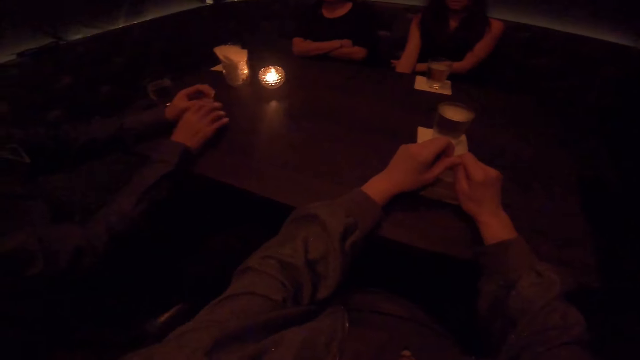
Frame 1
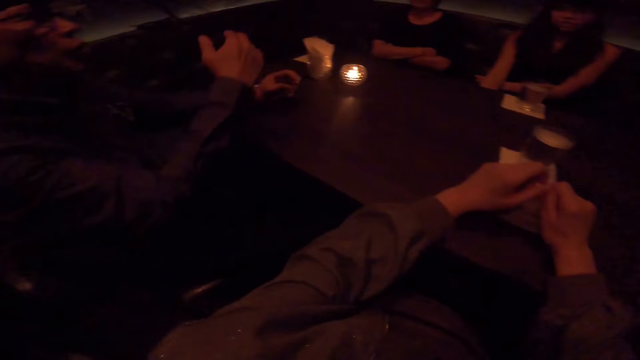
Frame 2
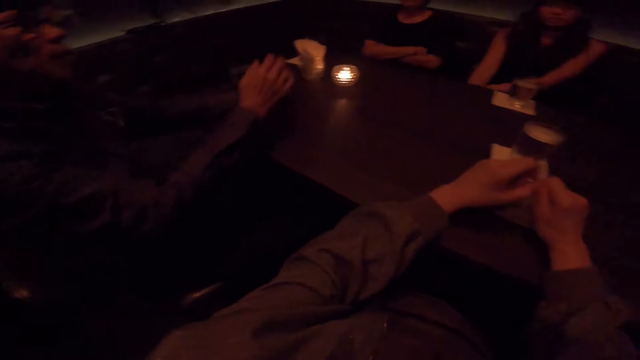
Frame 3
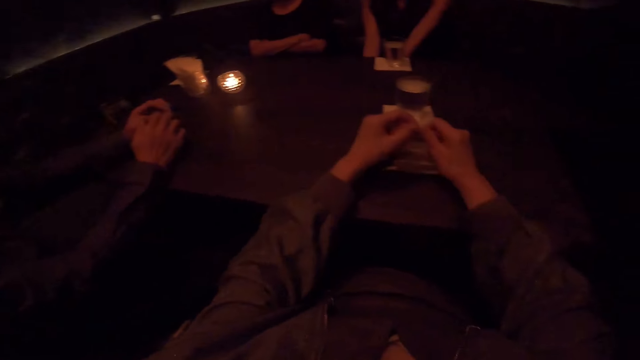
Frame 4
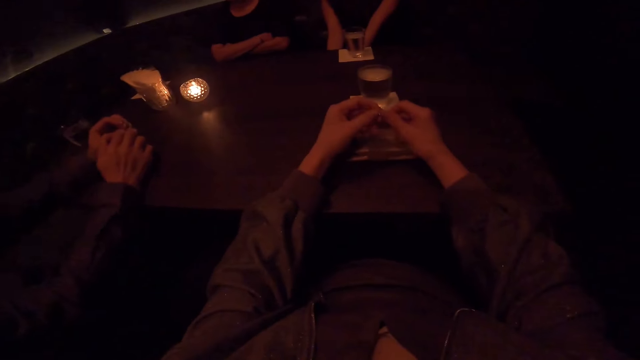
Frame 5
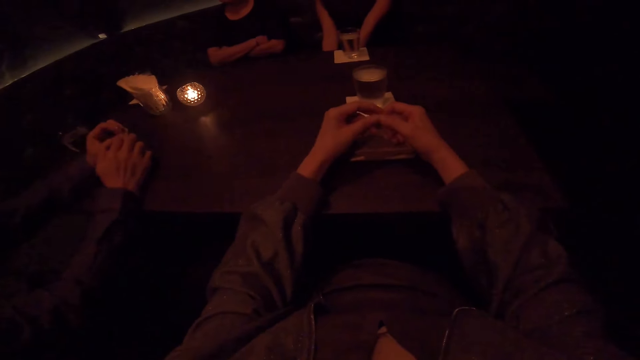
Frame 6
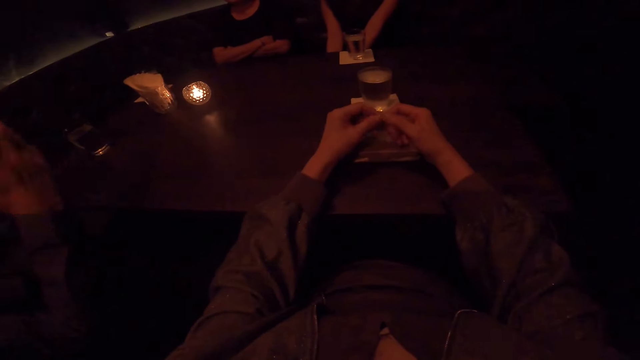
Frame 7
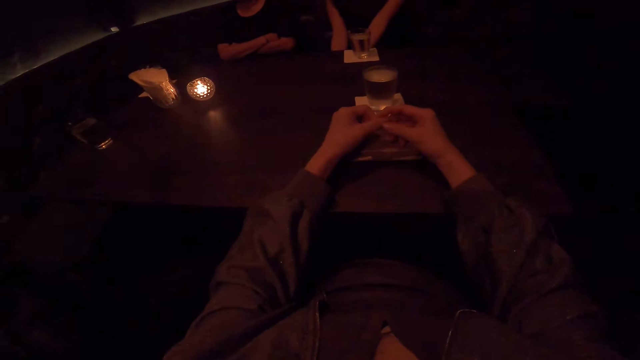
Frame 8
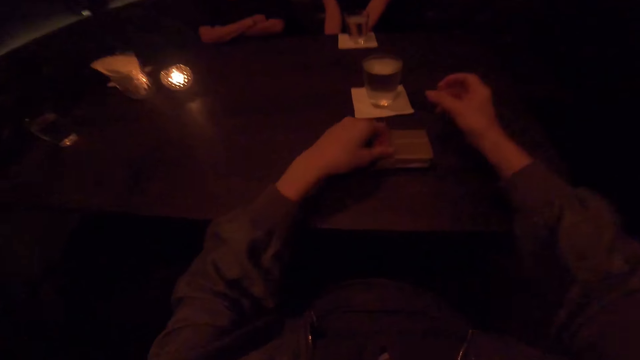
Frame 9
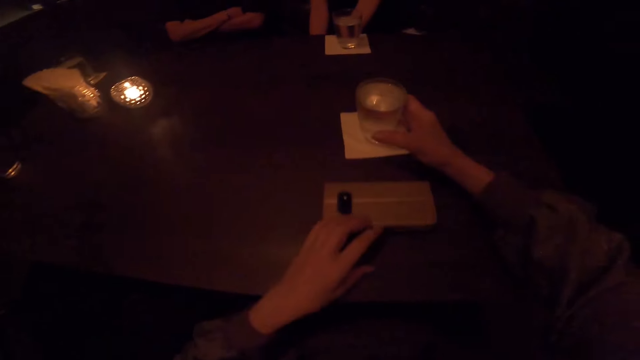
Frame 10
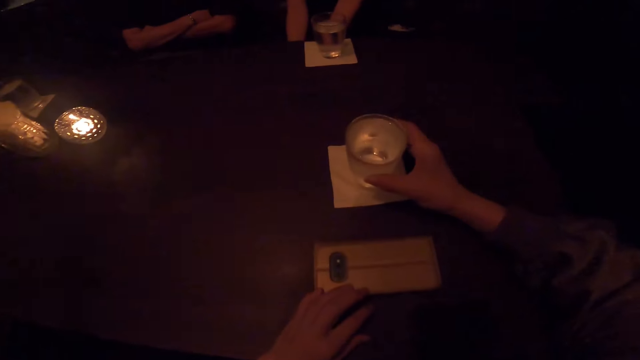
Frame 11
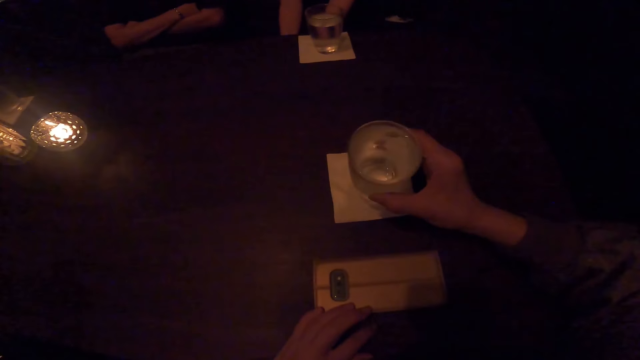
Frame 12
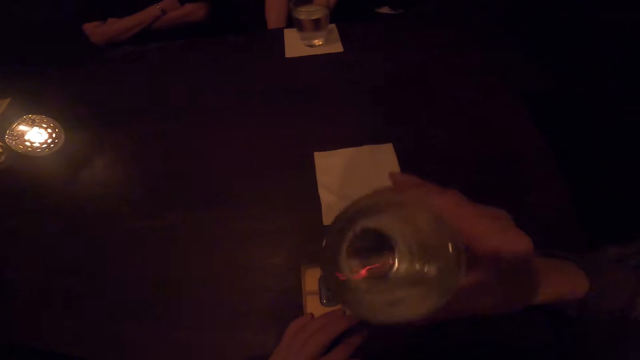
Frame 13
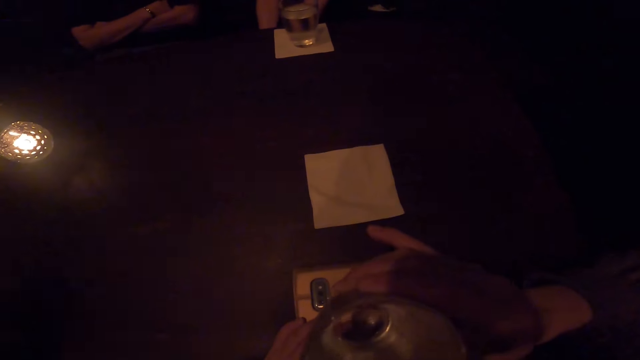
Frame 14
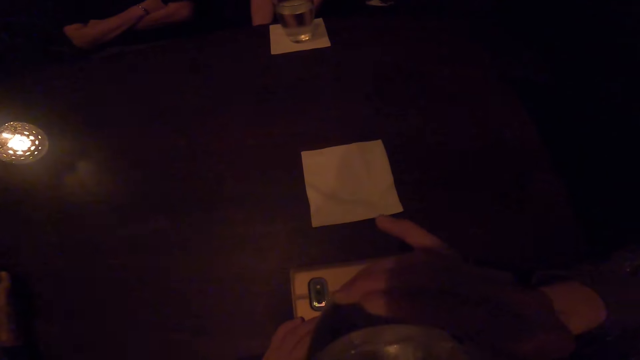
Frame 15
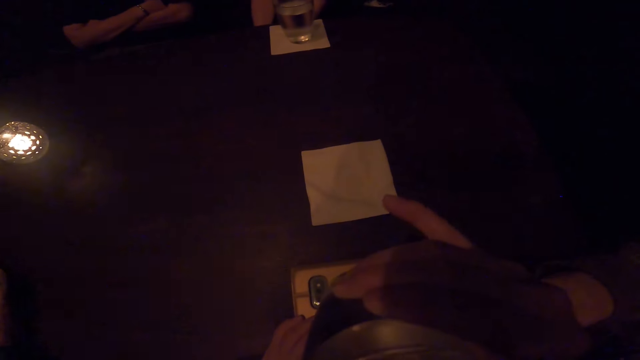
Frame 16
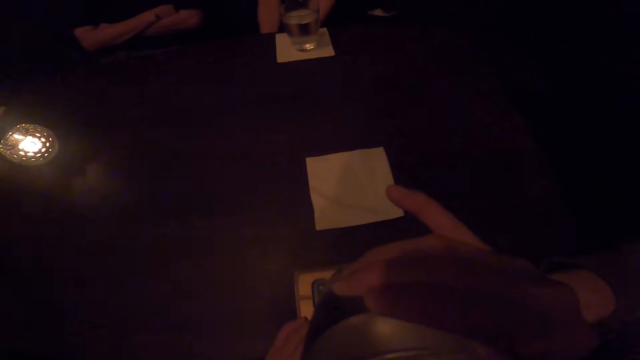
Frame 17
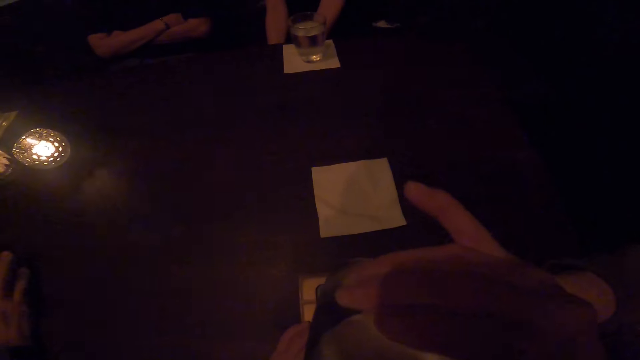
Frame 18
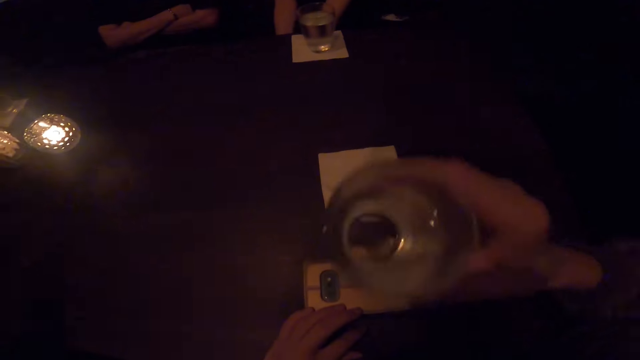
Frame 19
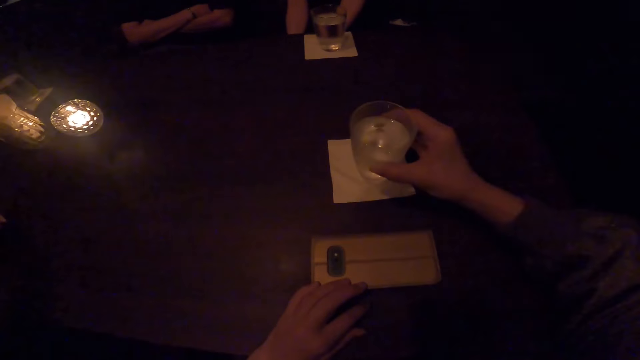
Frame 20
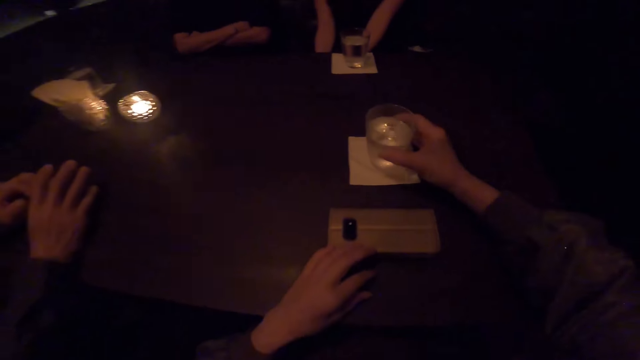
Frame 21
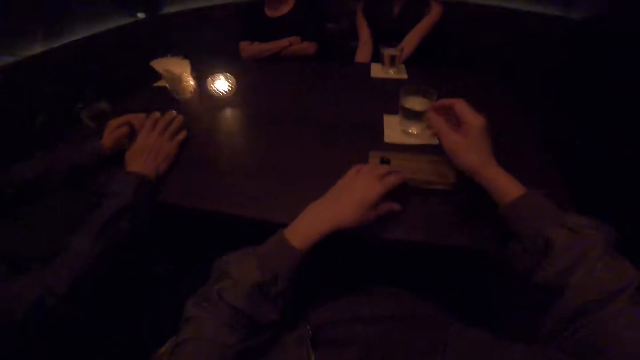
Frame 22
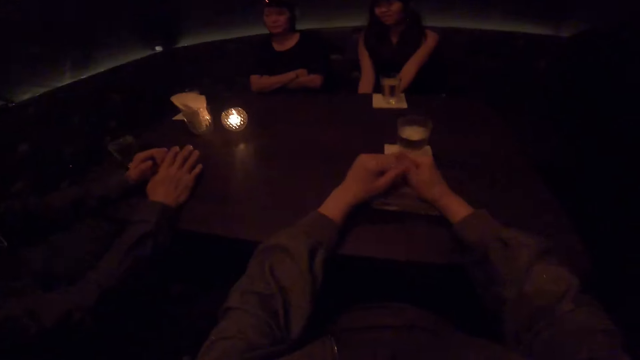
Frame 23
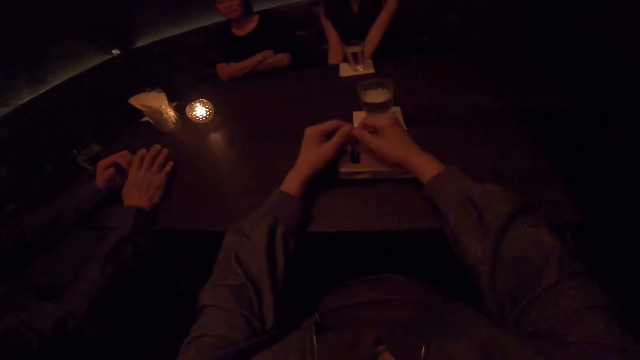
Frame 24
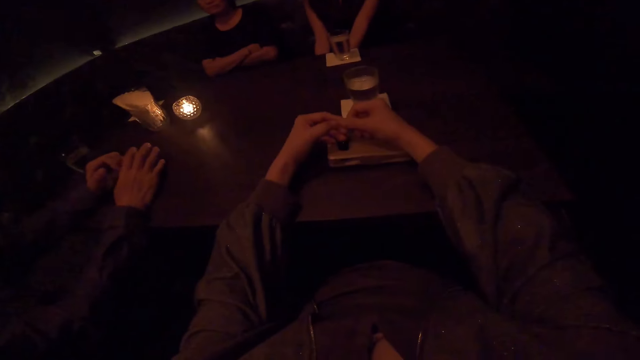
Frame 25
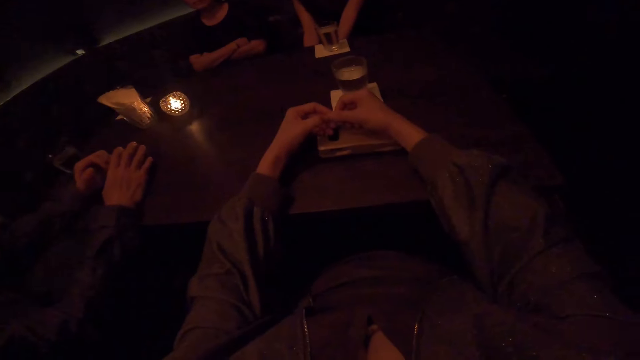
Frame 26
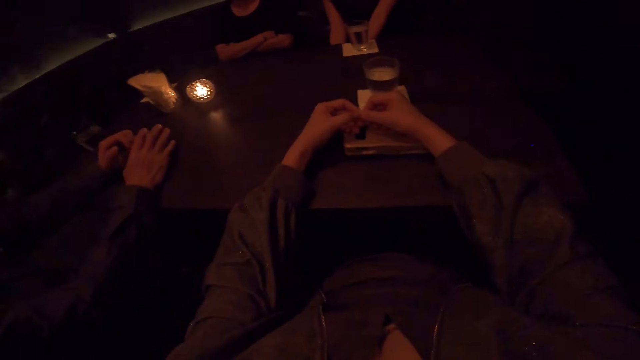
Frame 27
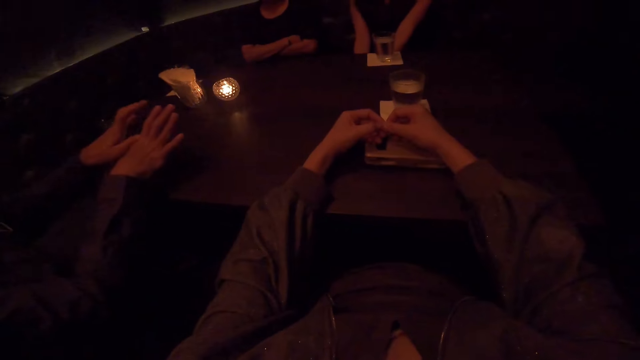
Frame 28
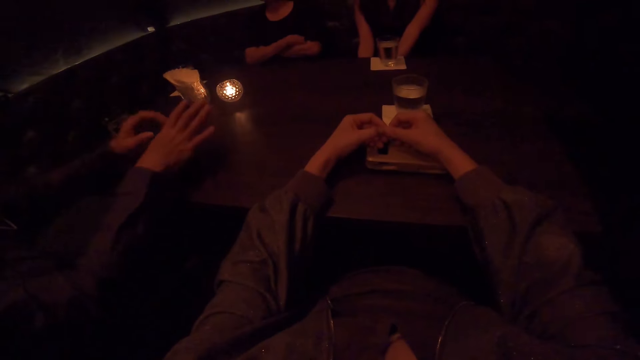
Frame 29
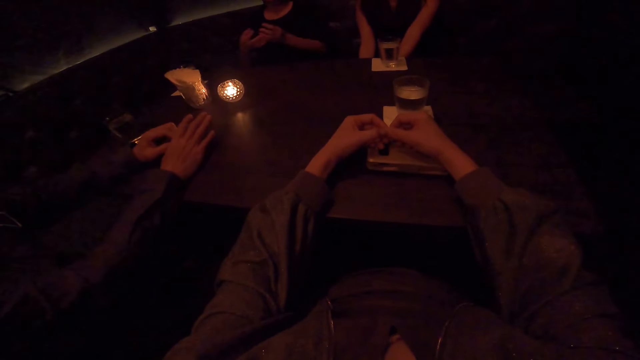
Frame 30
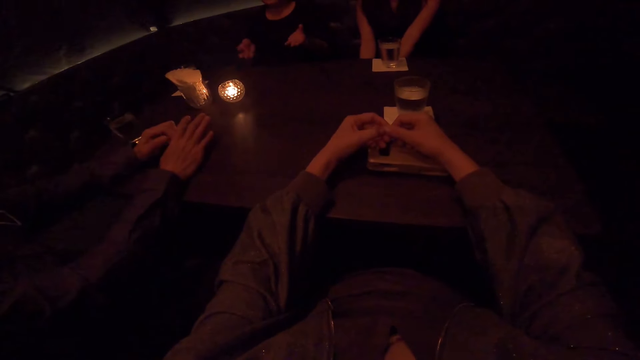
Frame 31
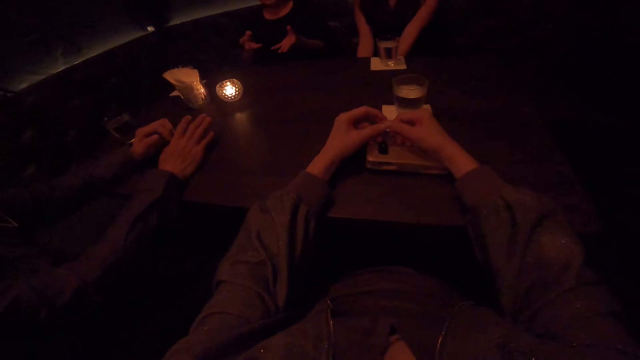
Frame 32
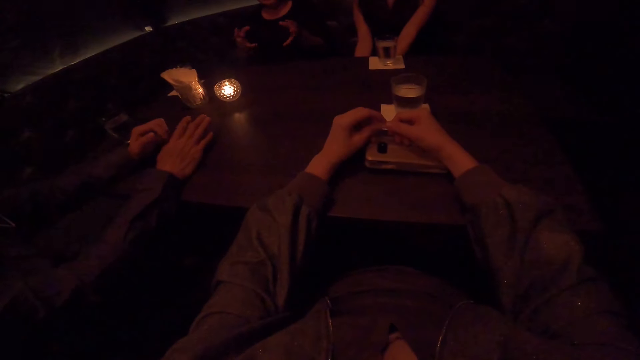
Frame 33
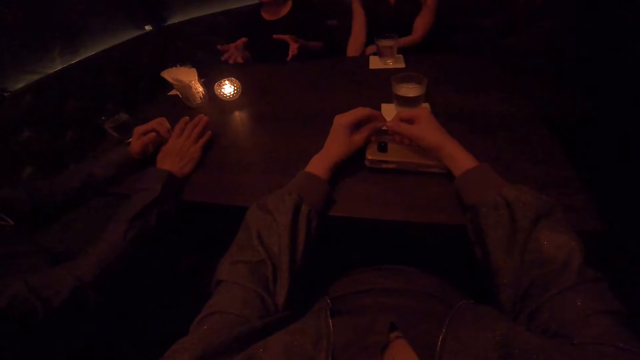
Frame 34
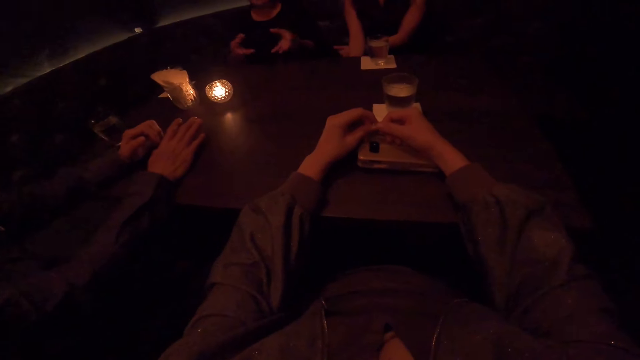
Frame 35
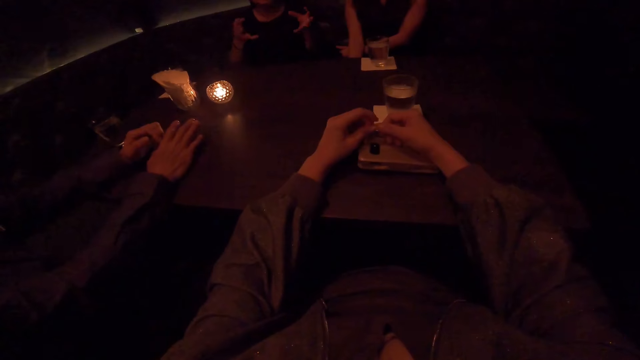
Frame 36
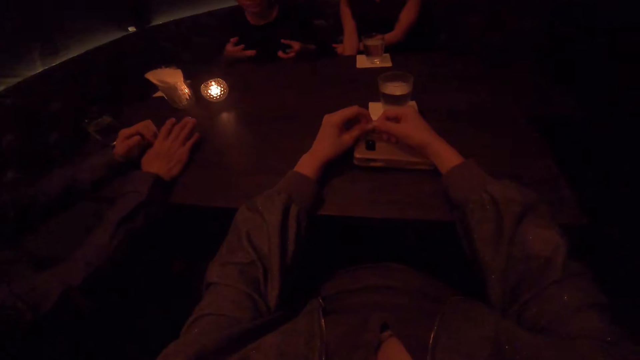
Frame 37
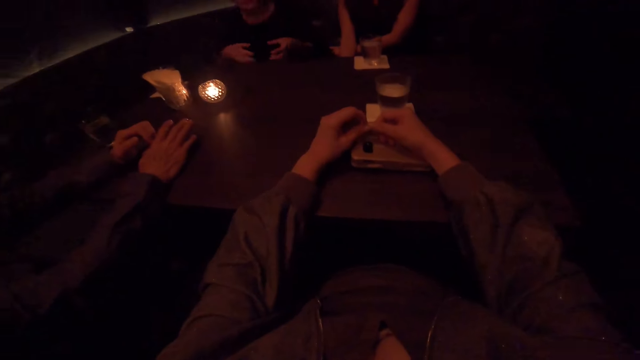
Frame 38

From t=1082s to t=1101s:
A person talks to another person and a third person. The camera wearer lifts a cup of water on the table with the right hand. She drinks water with the cup with her right hand. She drops the cup of water on the table with the right hand. Another person raises his hands off the table. He waves his hands, puts his hands on the table and touches his fingers.

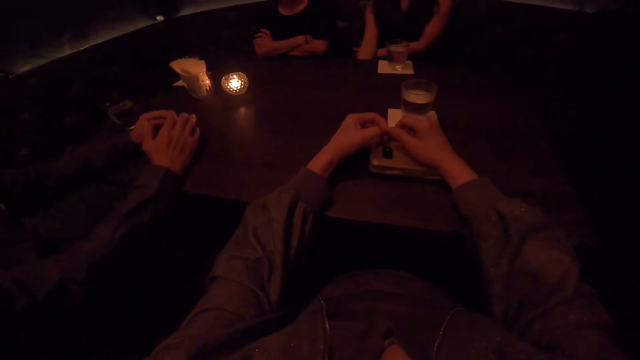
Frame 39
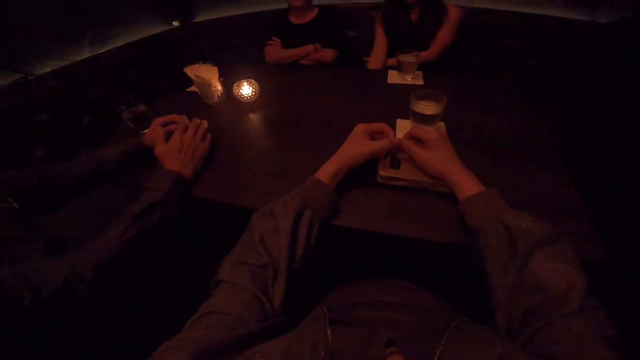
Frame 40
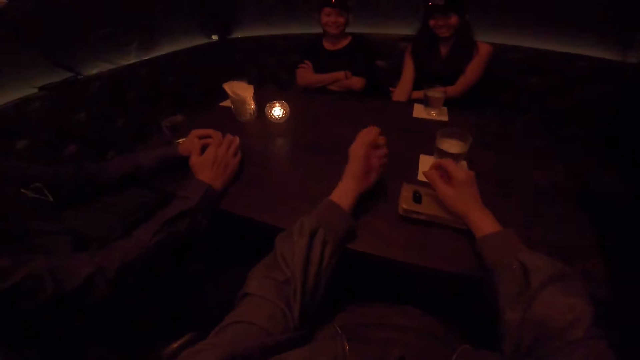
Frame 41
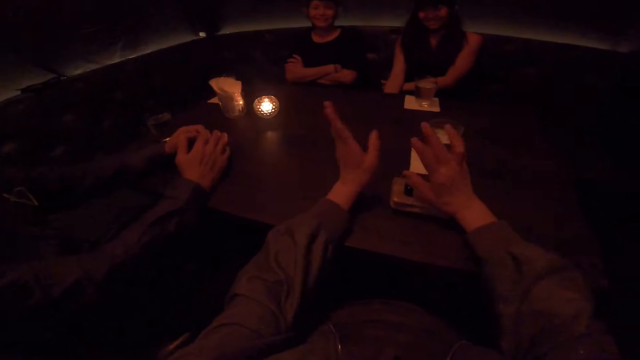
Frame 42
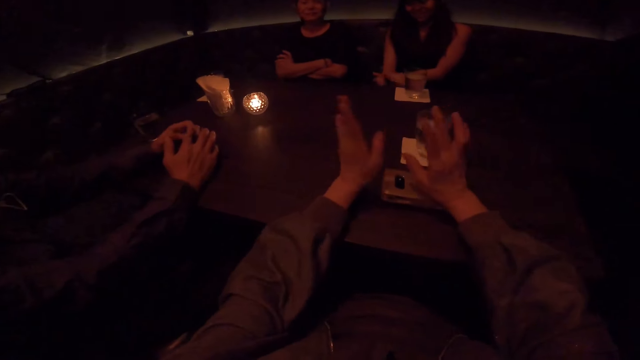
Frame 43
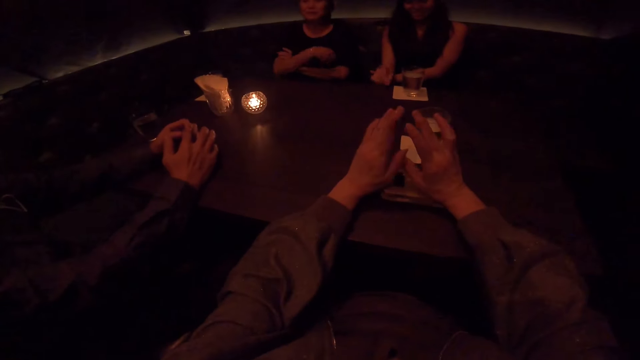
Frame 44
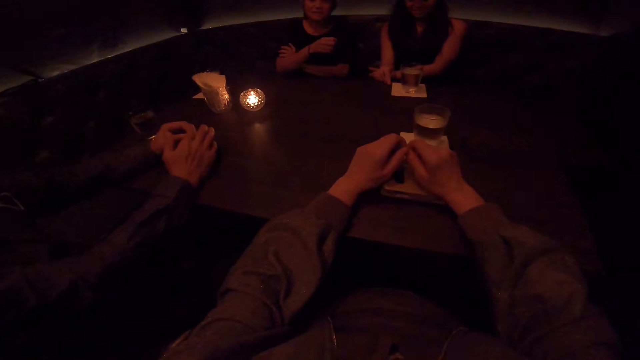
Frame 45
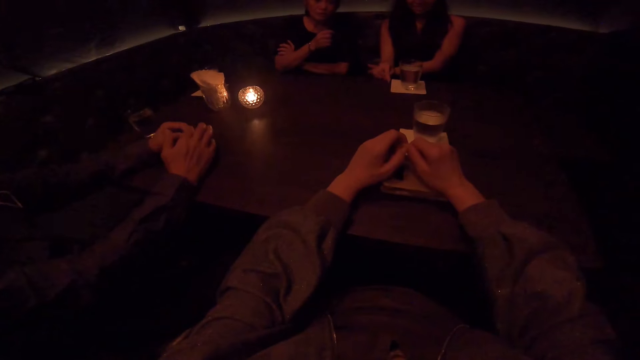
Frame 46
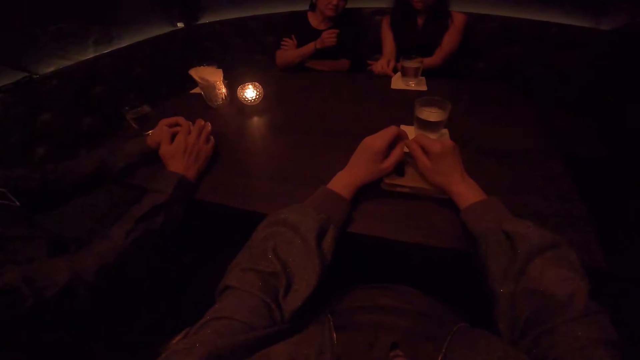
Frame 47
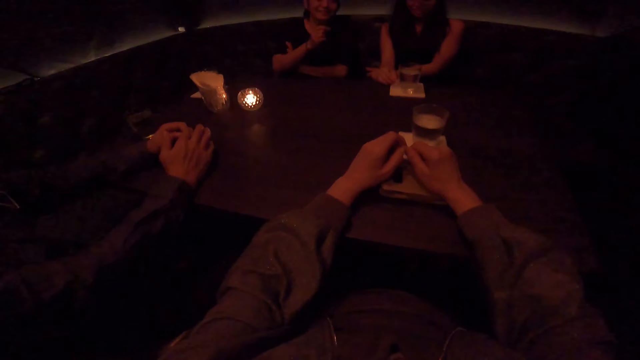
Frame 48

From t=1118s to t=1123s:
The camera wearer waves his hands. He rubs his finger.
